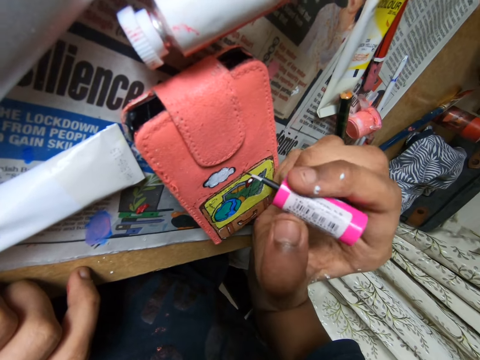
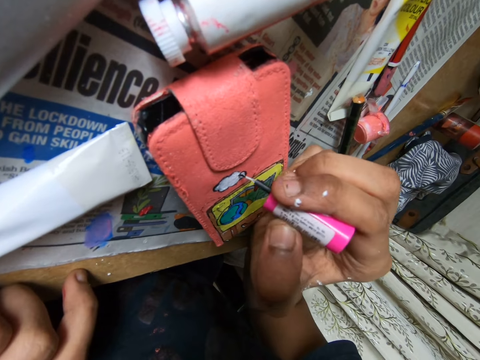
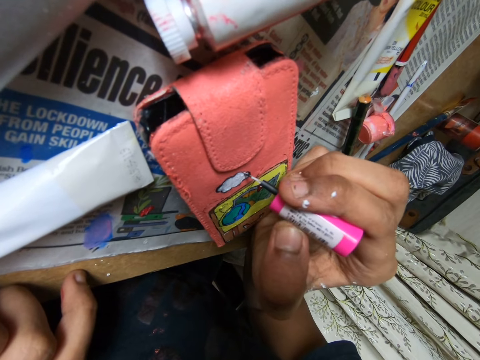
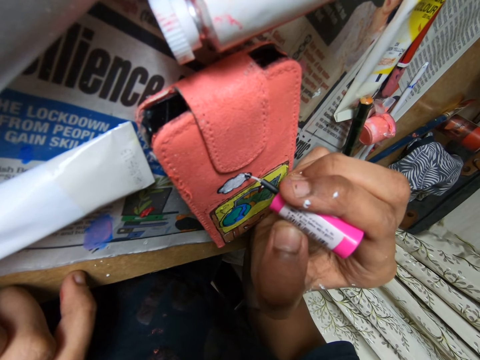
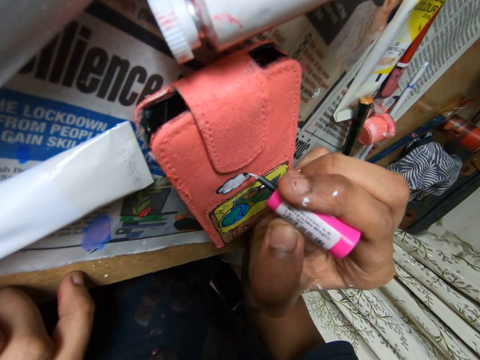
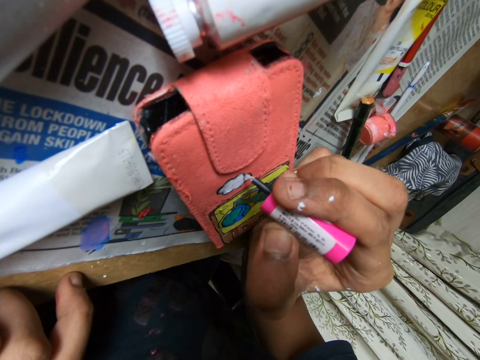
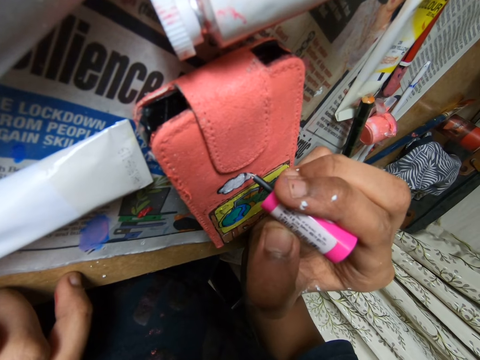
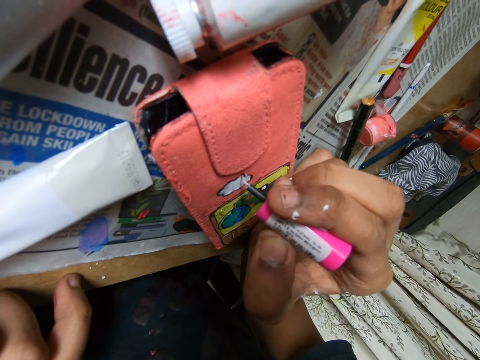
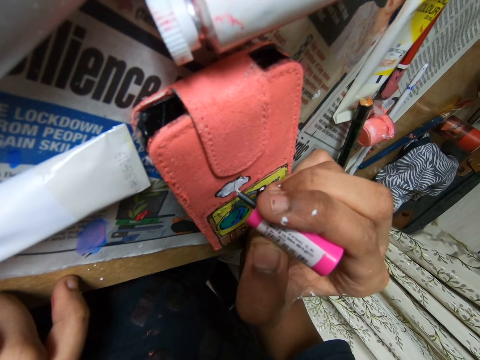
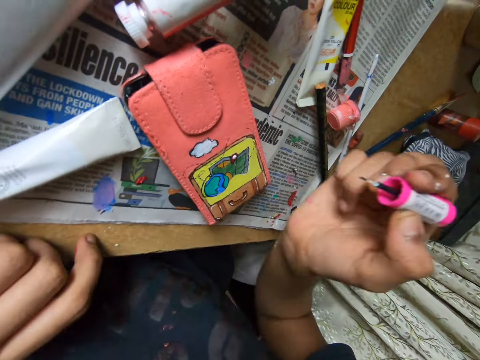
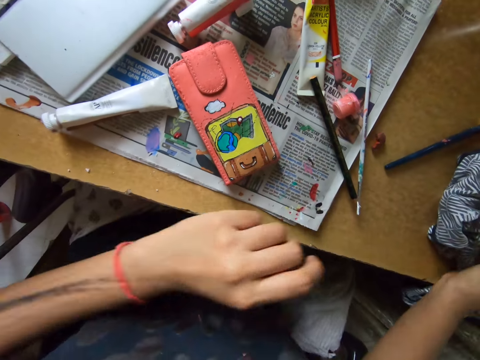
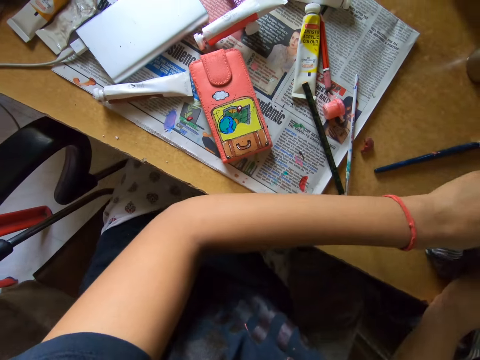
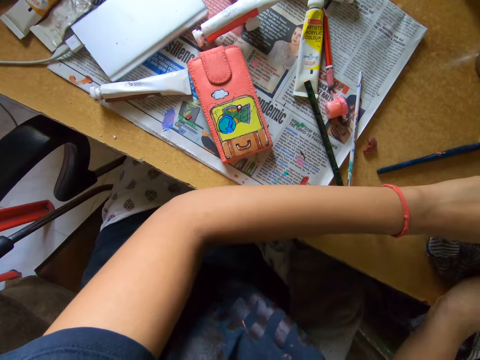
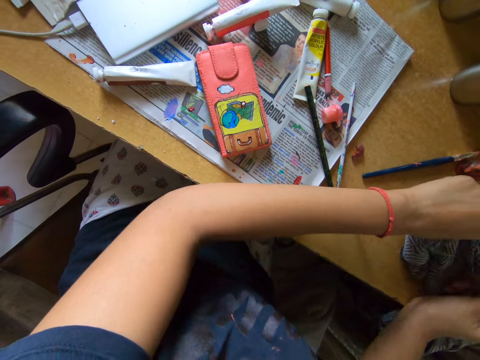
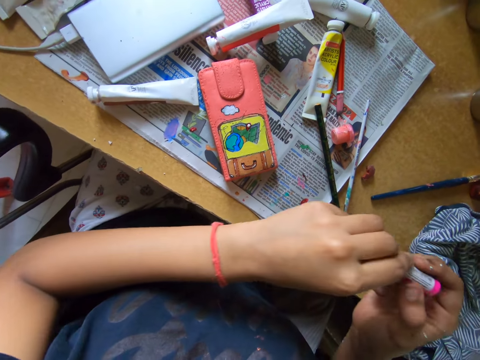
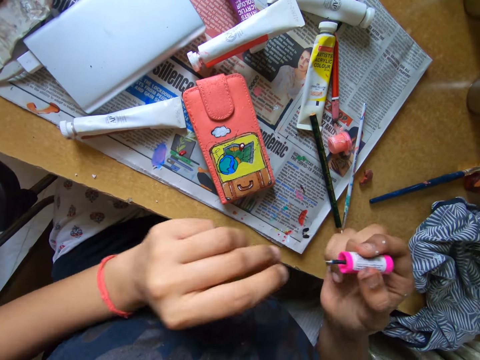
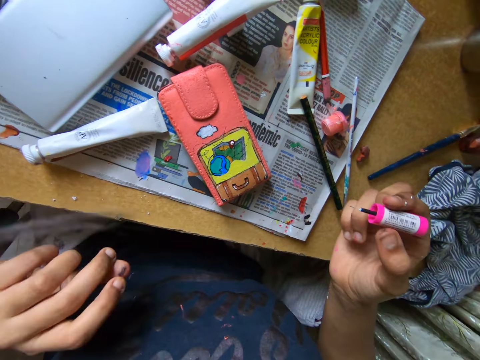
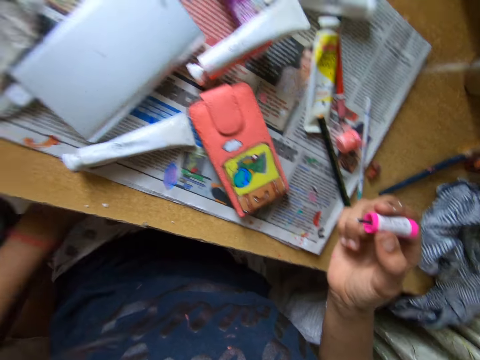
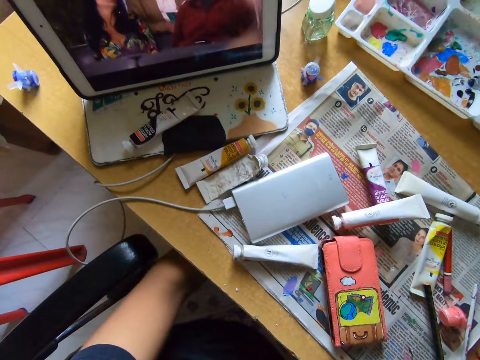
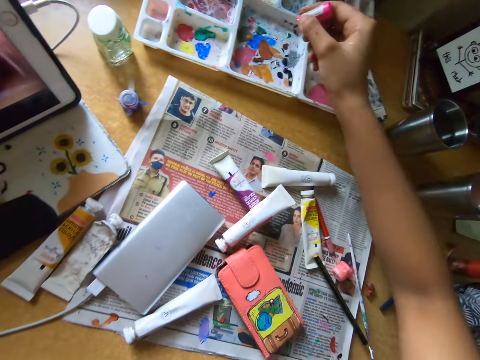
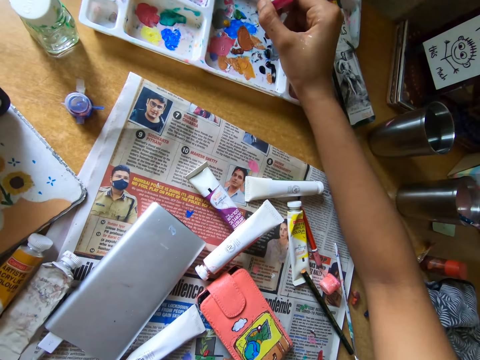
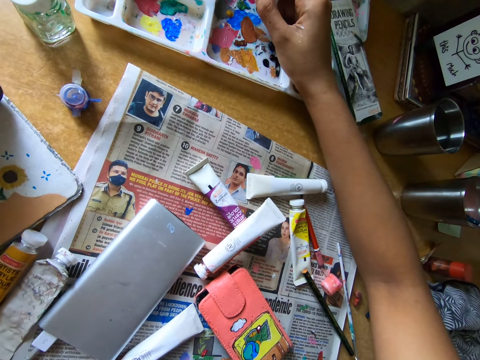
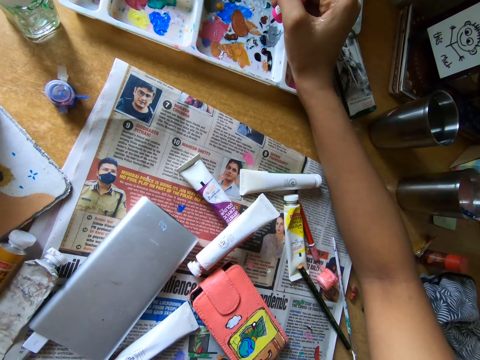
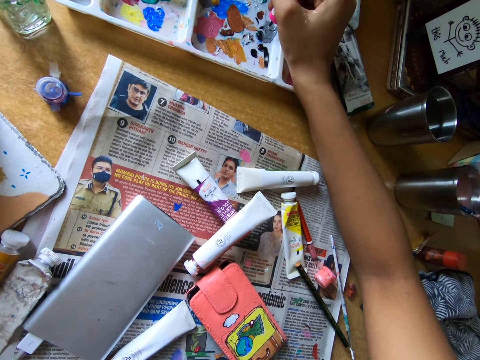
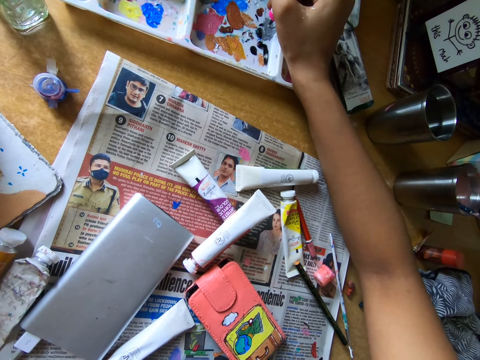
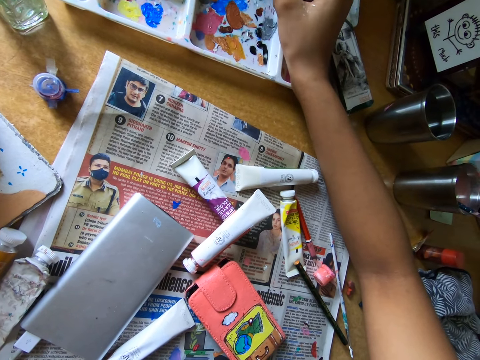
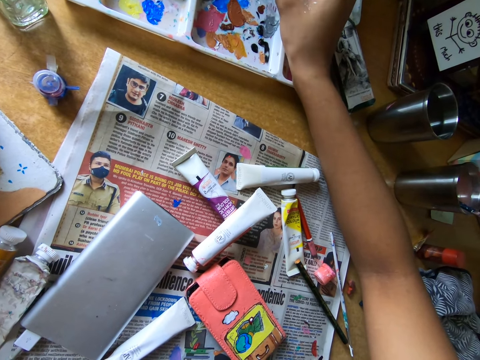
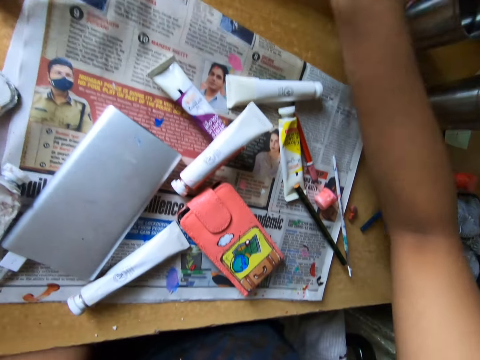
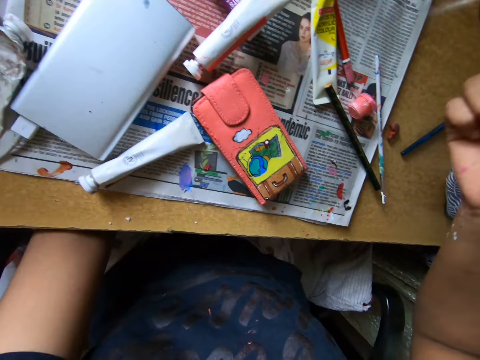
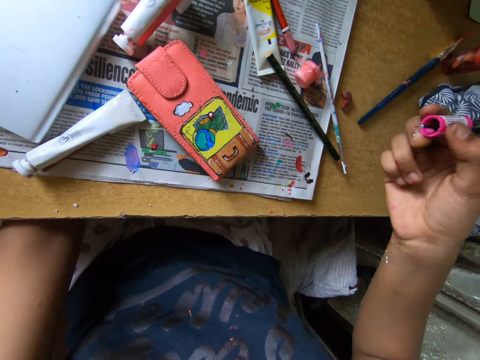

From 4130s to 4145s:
The camera wearer cleans her left hand on the cloth on the table. They wipe a paint marker with the cloth. They wipe the paint marker with left fingers. They watch on a tablet. They dip a pink paint brush into a paint tray on the table with his right hand. They rub the paint marker on the paint tray.

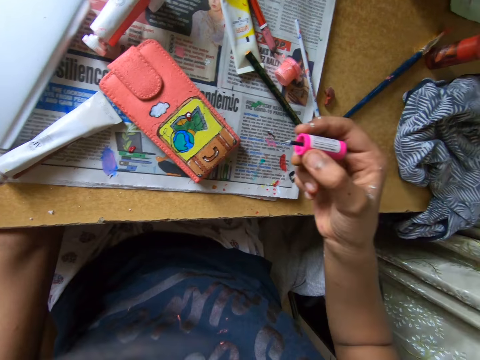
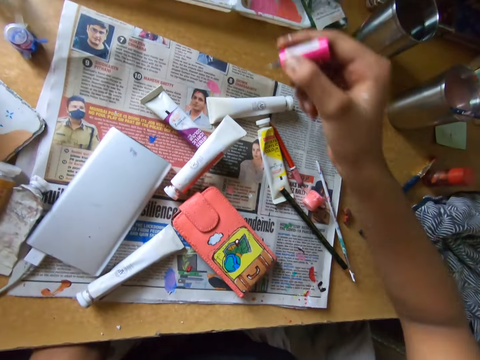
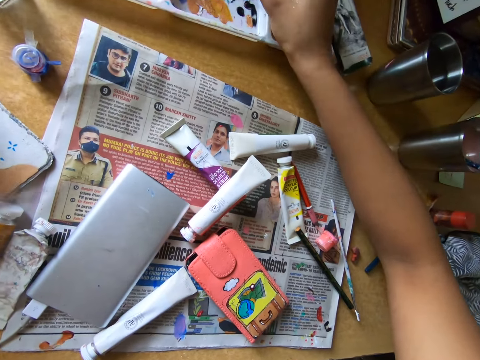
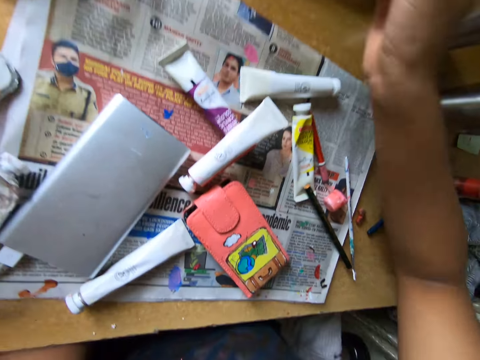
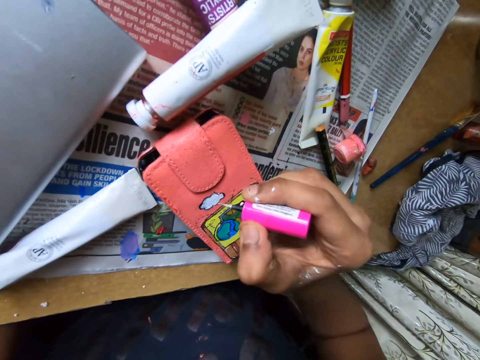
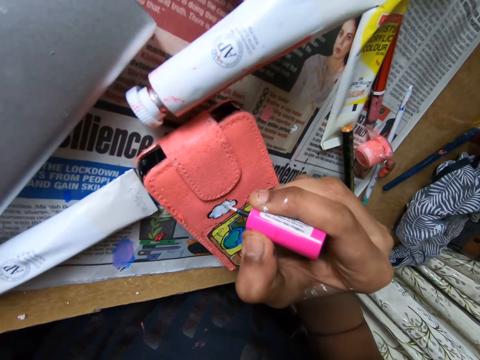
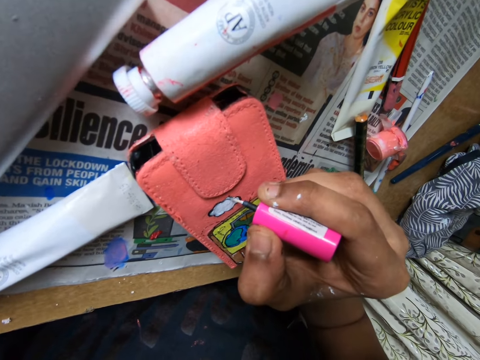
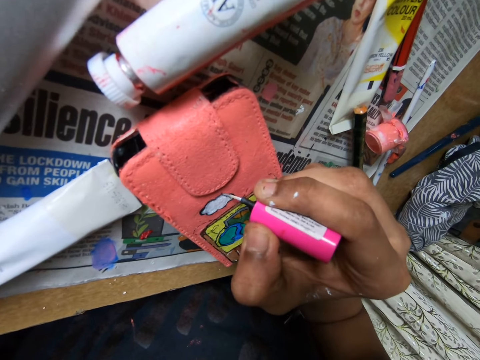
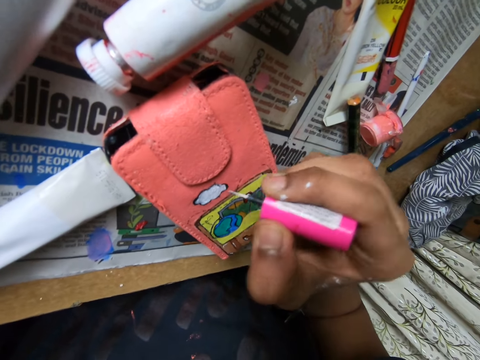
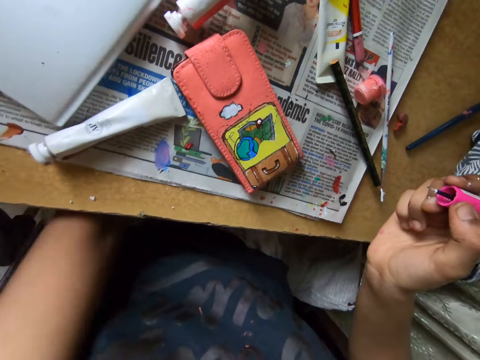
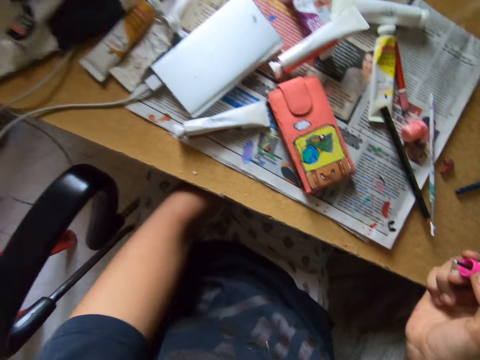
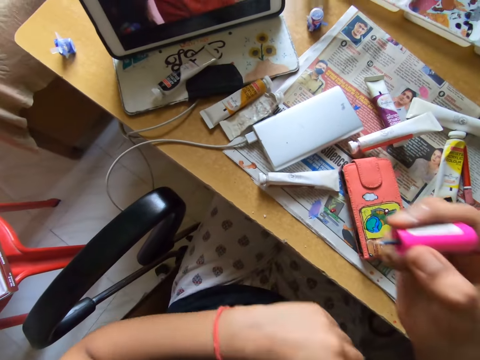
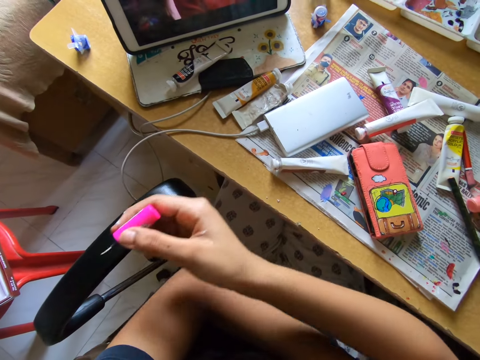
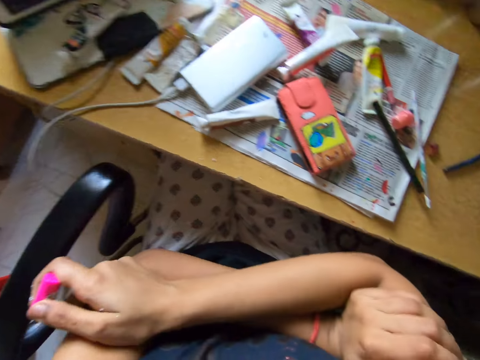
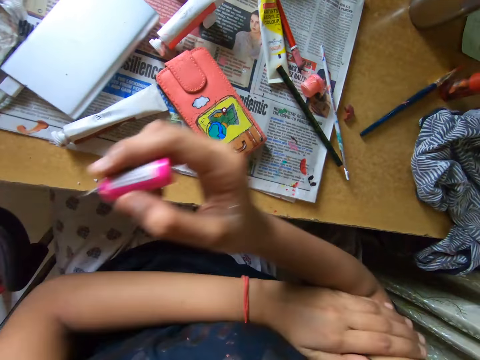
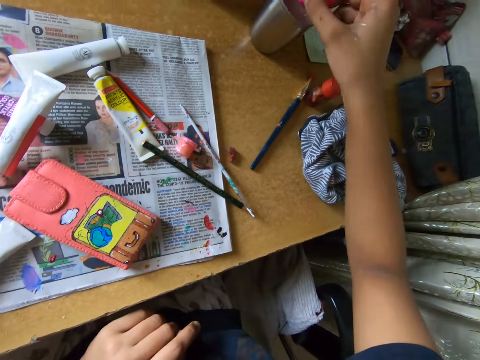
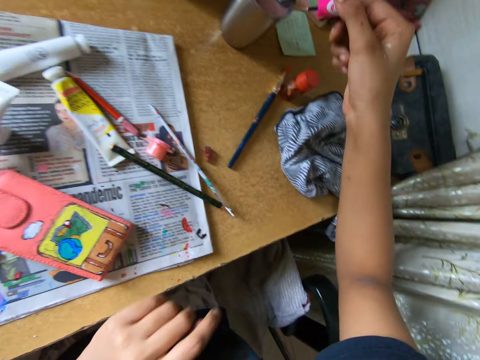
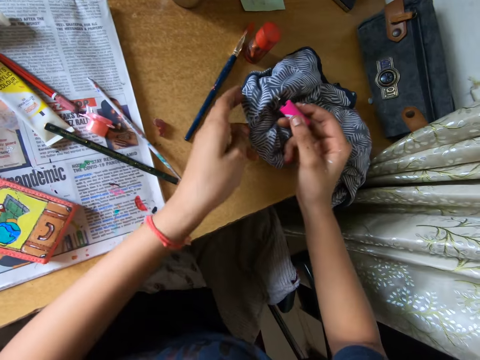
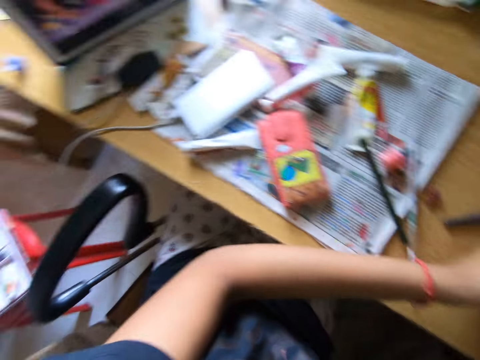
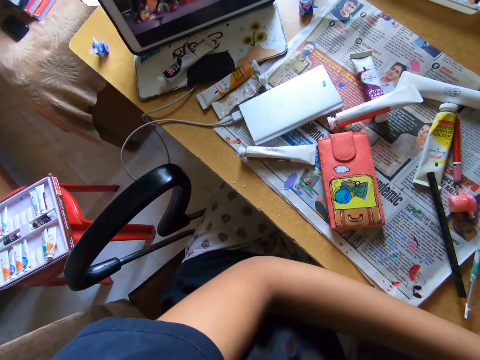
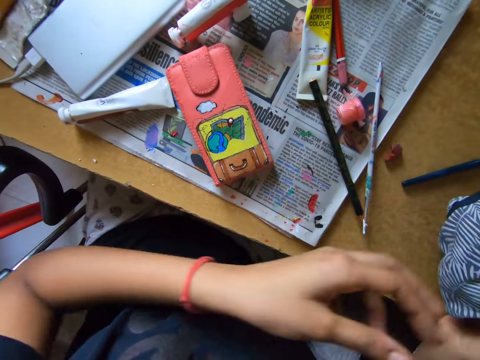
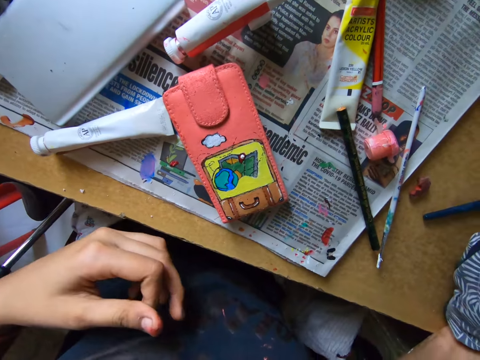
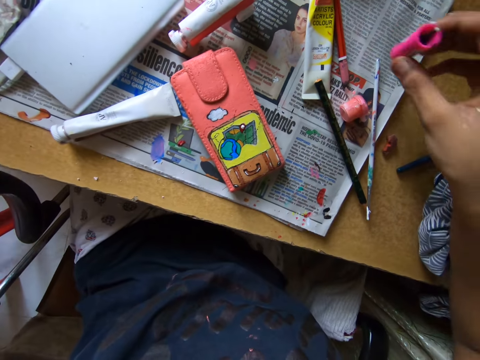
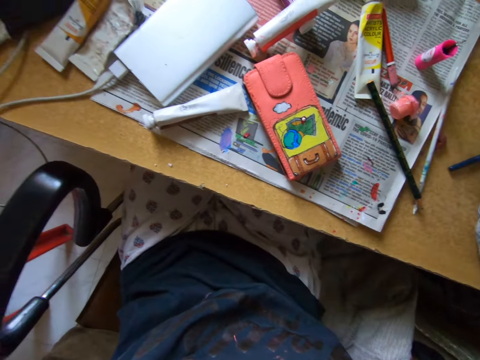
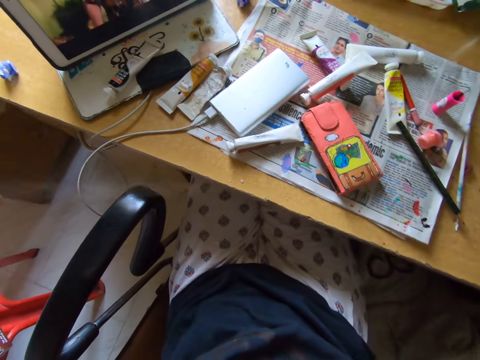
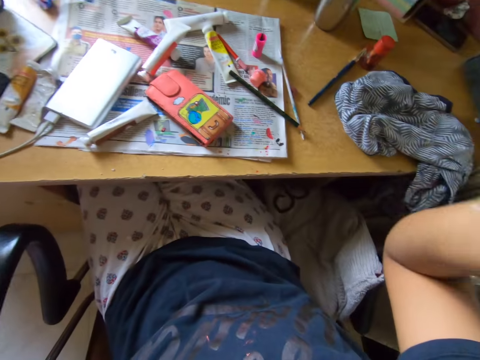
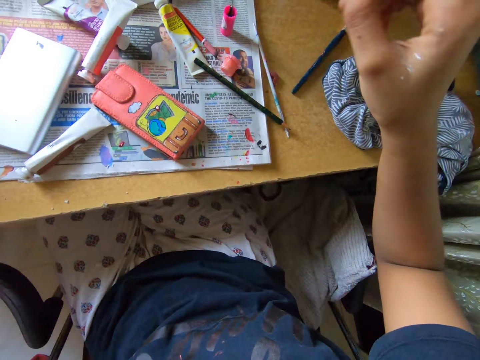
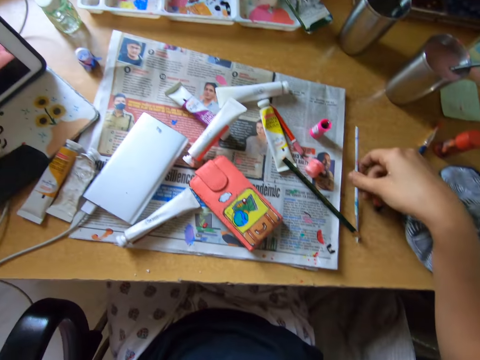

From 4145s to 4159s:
The camera wearer paints the pouch on the table with the pink color brush or paint marker. They fold arms akimbo. They dip the paint marker in a tumbler. They clean the pink color brush with the cloth on the table. They watch on a tablet. They put the paint marker on top of a newspaper. They watch on the tablet. They pick up a pencil brush from the table.
